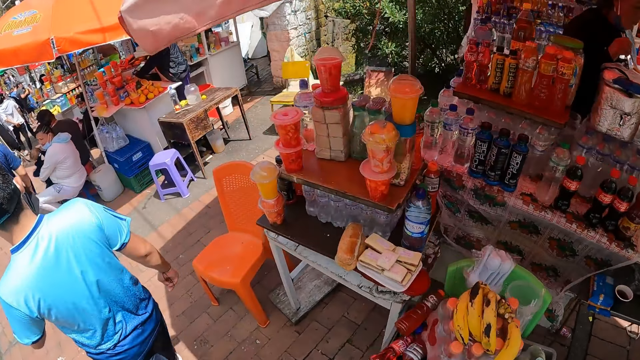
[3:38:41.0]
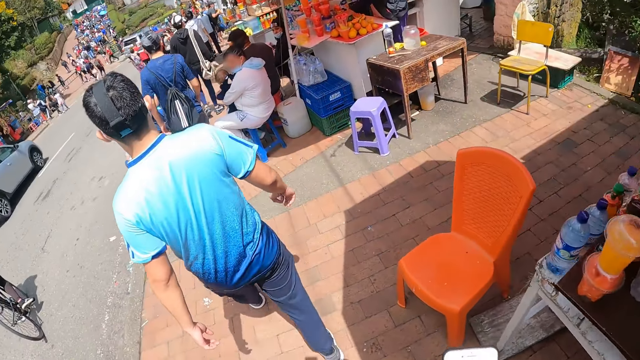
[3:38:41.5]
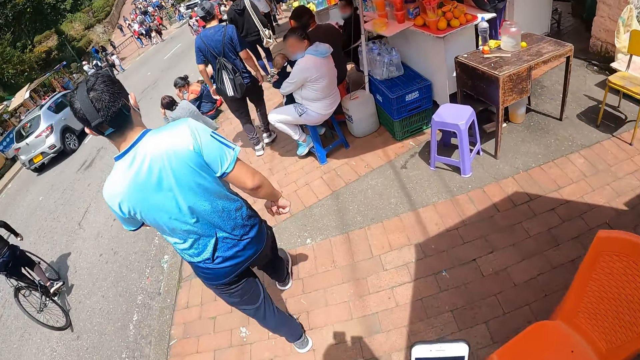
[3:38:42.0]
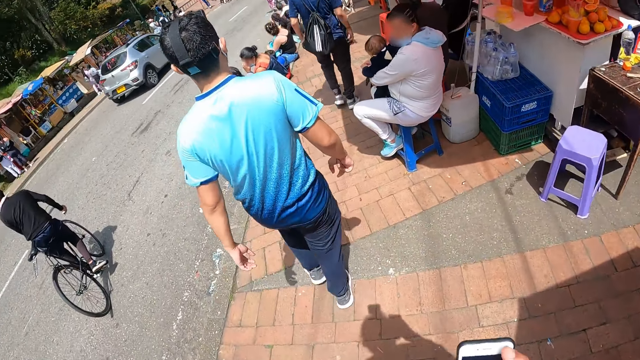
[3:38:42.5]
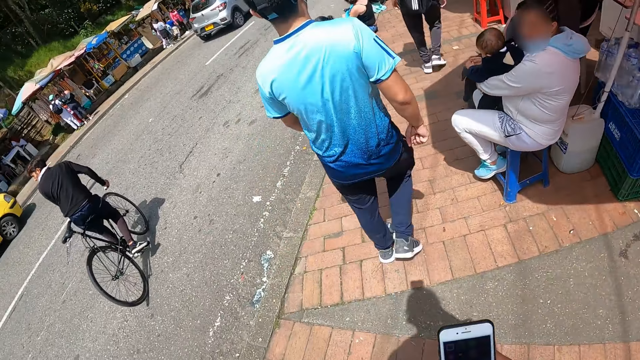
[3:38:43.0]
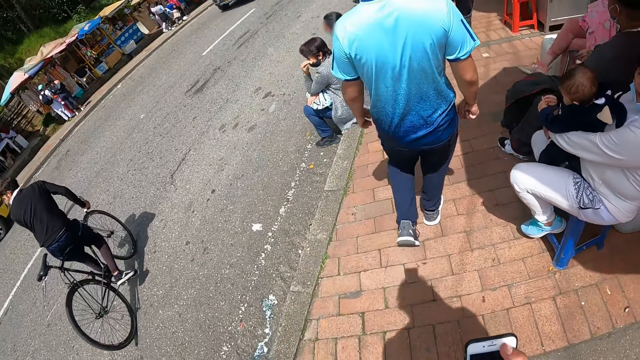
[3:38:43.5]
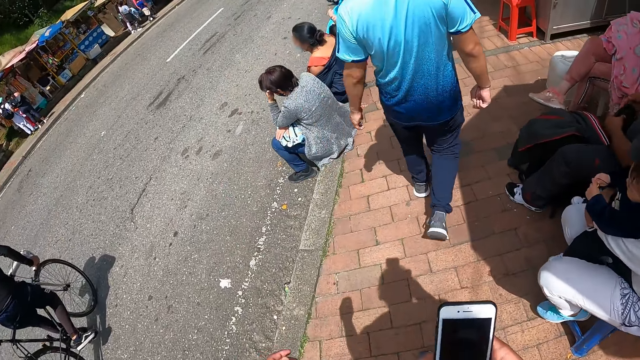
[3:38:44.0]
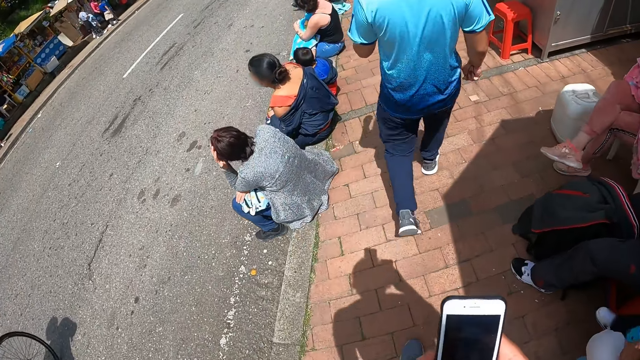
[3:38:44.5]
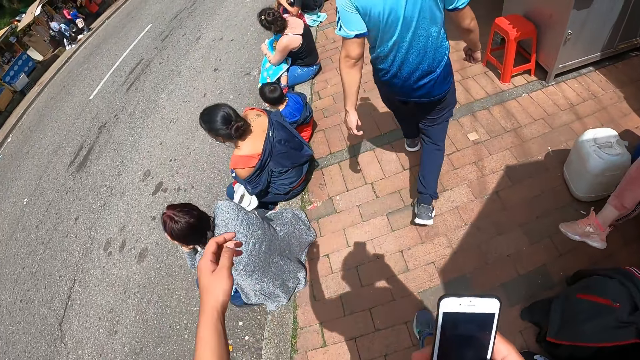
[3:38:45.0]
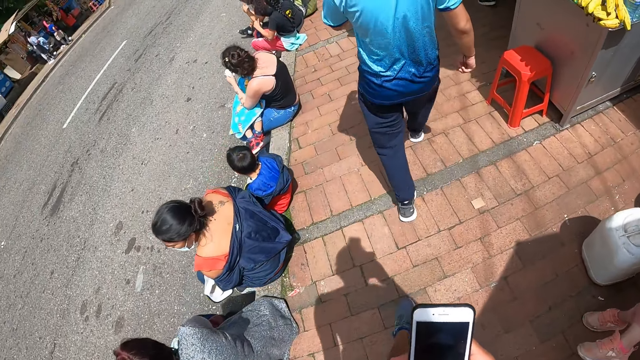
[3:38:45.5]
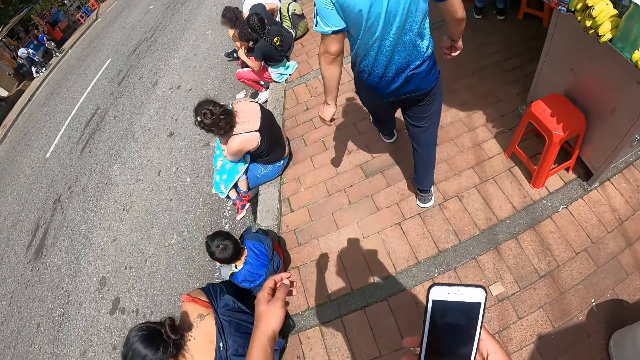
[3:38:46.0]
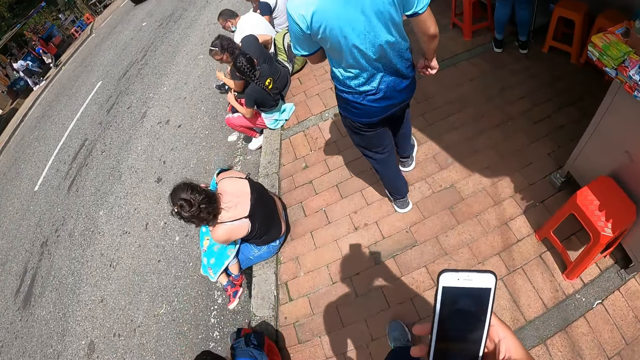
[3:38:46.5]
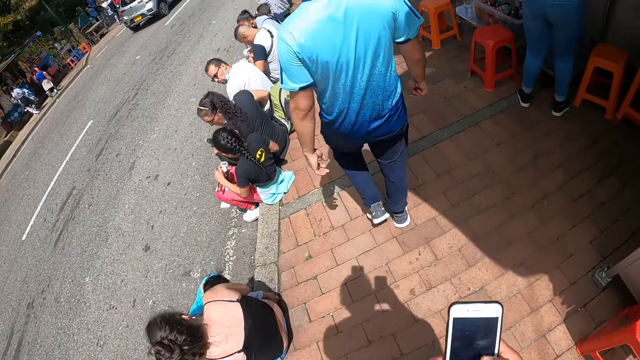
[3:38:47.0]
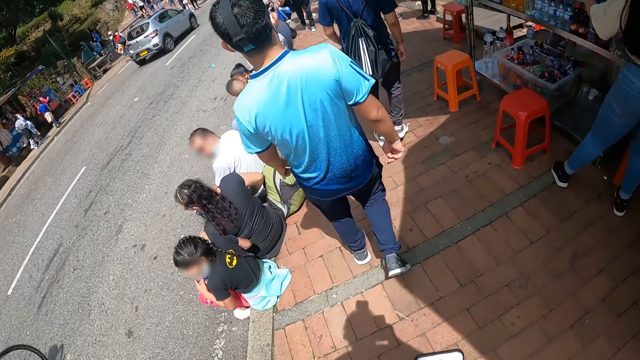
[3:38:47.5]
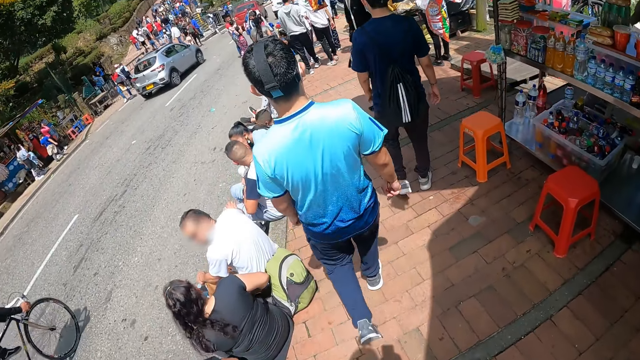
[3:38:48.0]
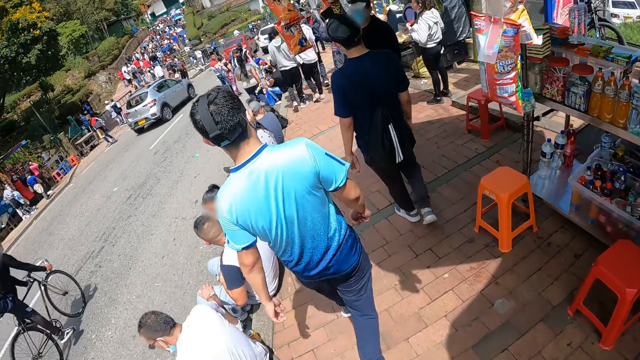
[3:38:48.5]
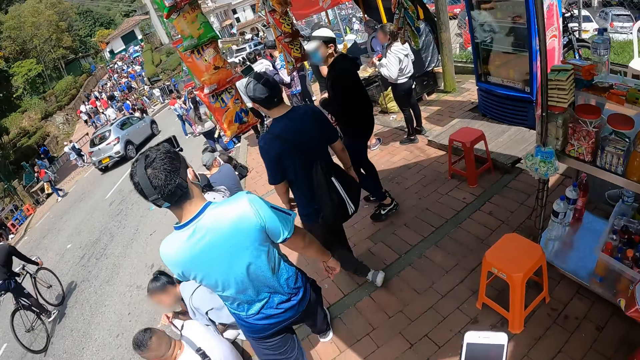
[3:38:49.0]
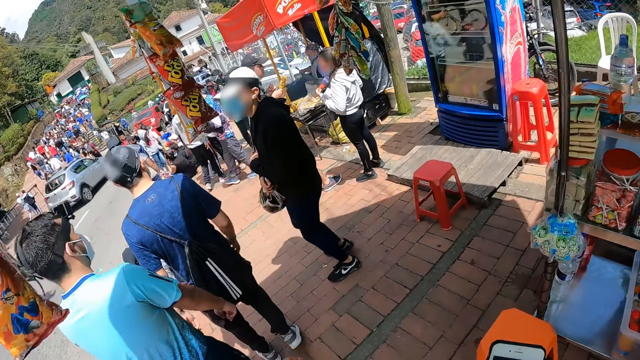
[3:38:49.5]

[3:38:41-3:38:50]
The camera wearer operates a phone in his right hand. He holds the phone on his left hand. He walks forward. He operates the phone.

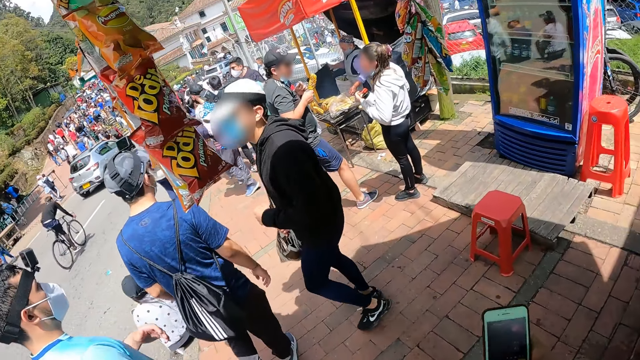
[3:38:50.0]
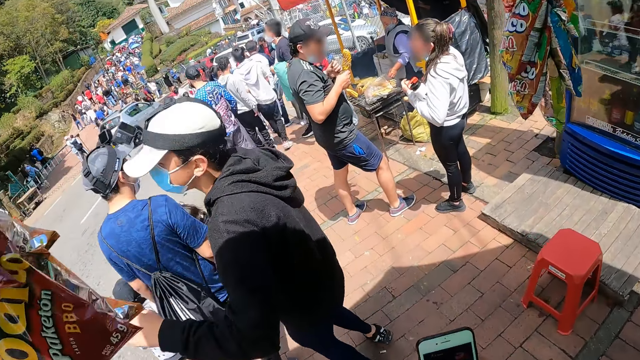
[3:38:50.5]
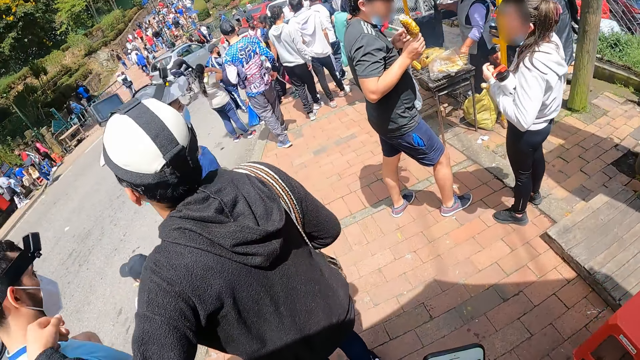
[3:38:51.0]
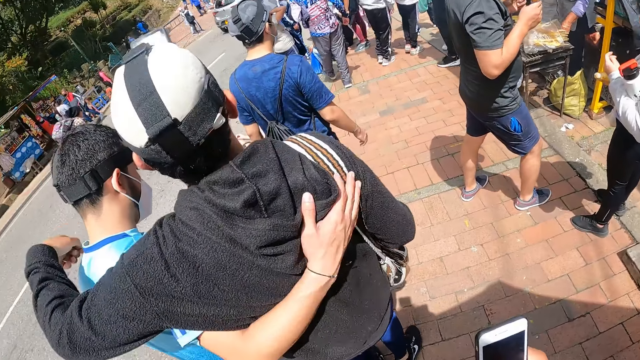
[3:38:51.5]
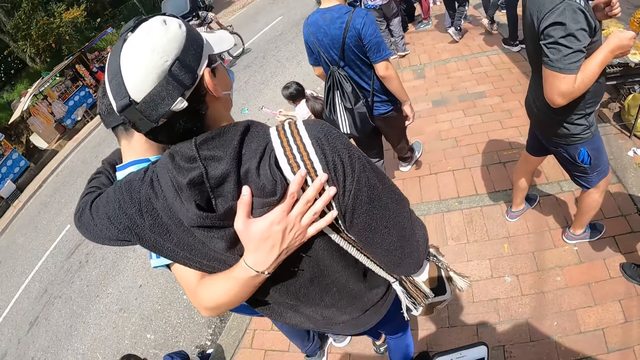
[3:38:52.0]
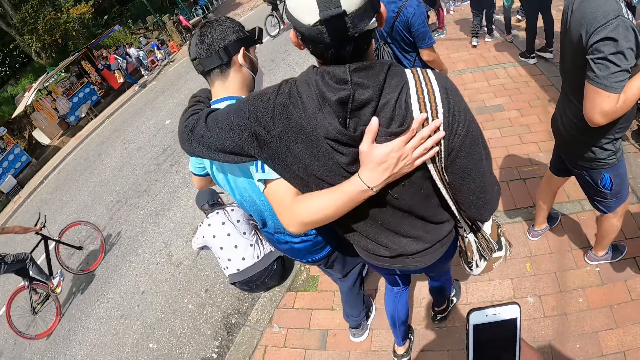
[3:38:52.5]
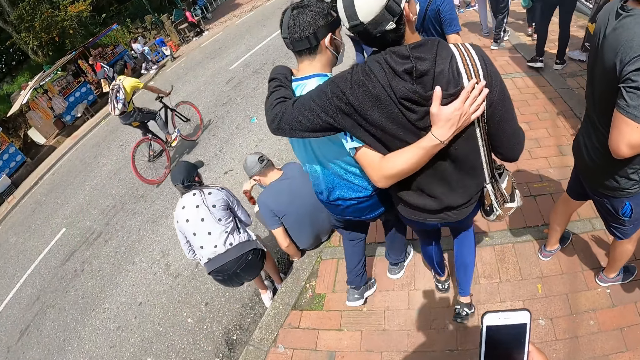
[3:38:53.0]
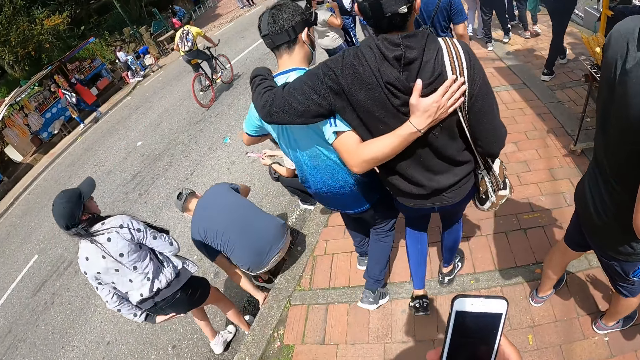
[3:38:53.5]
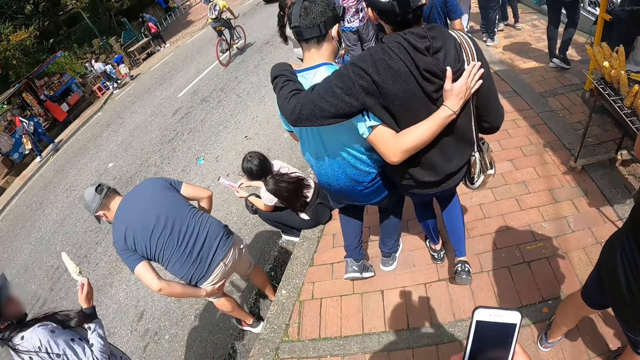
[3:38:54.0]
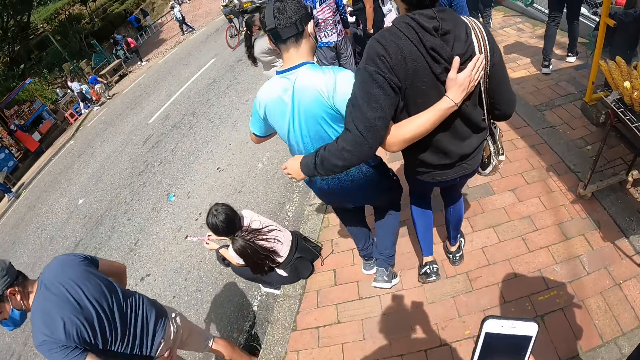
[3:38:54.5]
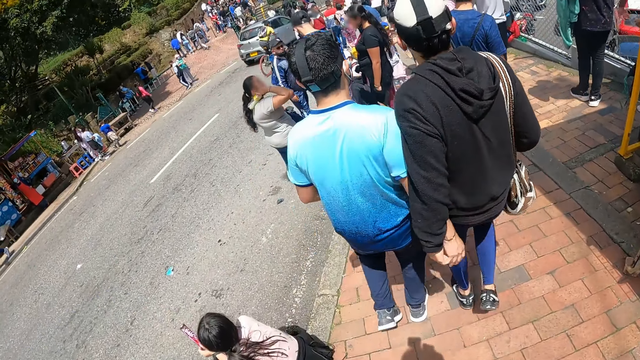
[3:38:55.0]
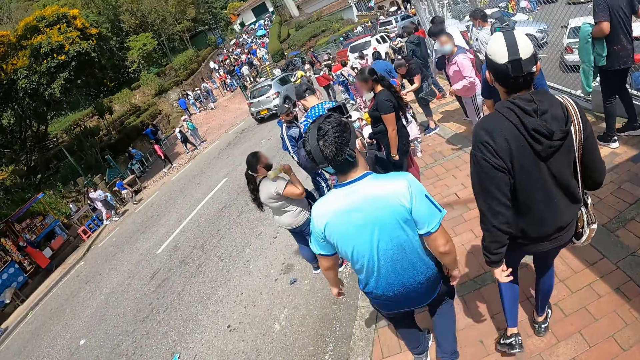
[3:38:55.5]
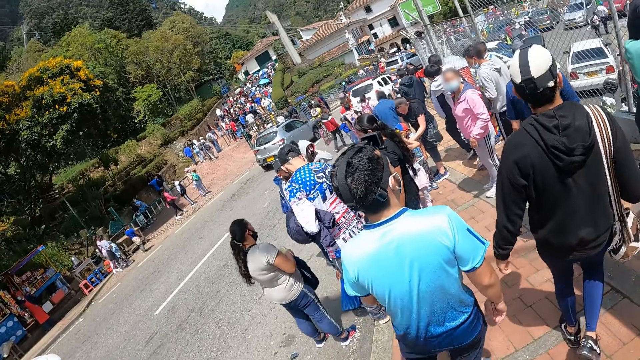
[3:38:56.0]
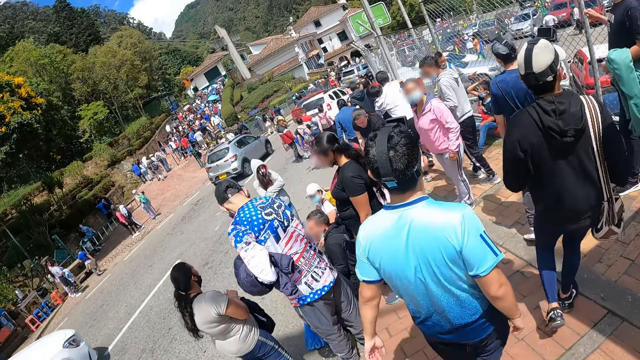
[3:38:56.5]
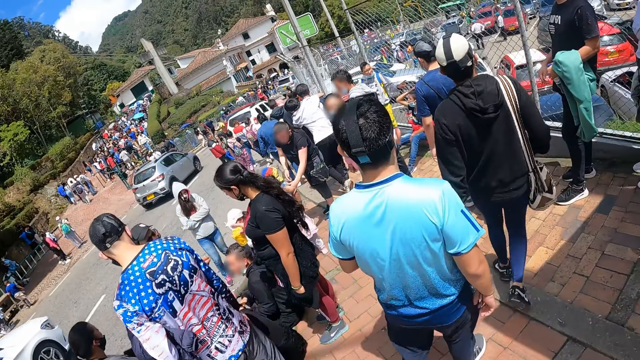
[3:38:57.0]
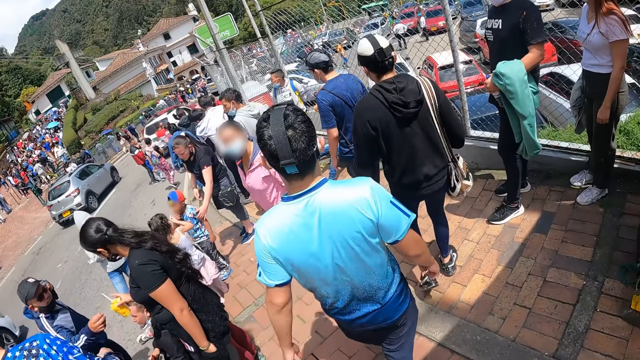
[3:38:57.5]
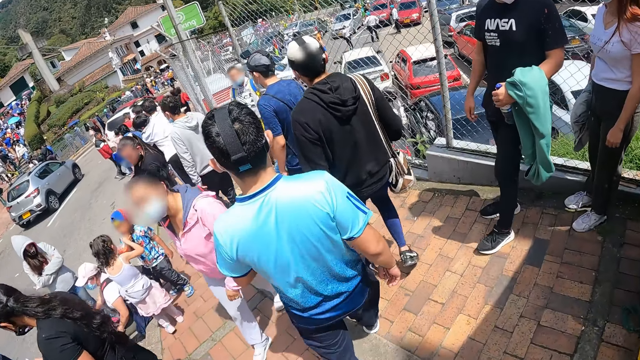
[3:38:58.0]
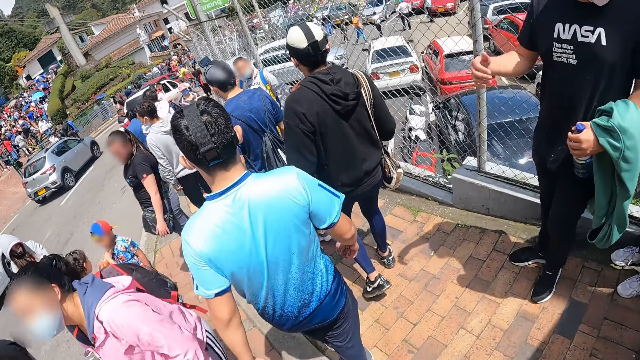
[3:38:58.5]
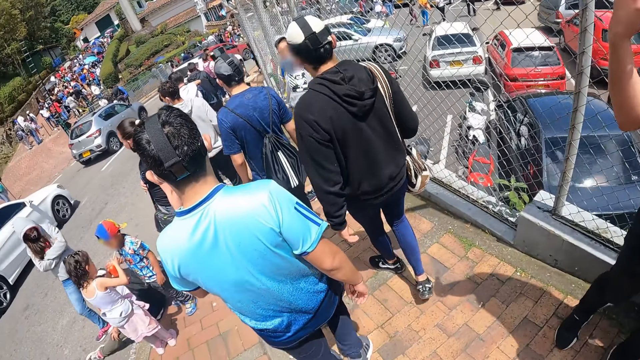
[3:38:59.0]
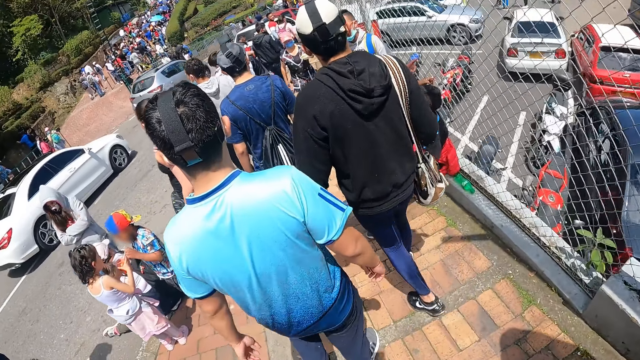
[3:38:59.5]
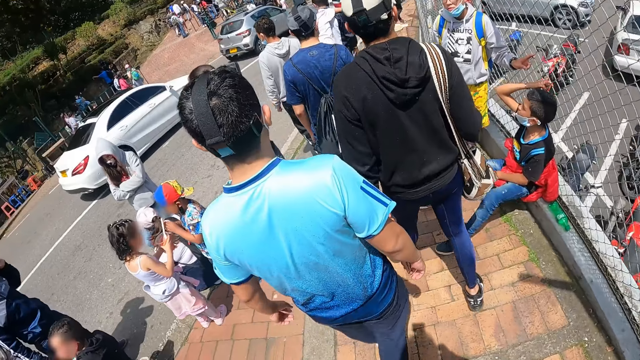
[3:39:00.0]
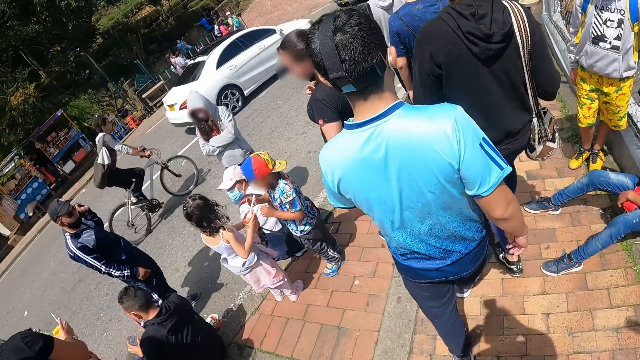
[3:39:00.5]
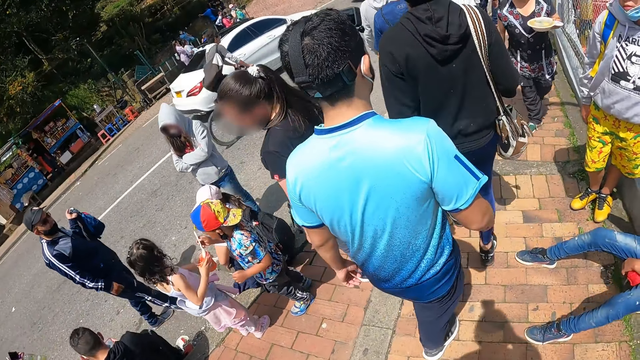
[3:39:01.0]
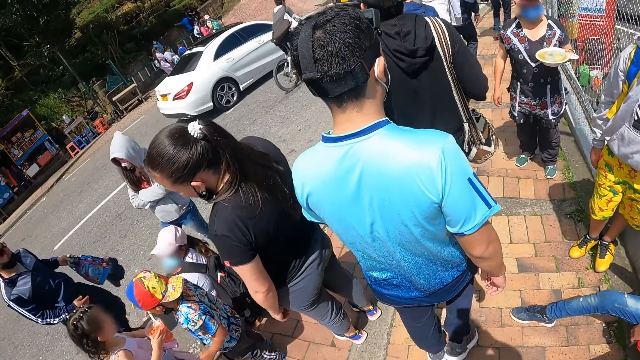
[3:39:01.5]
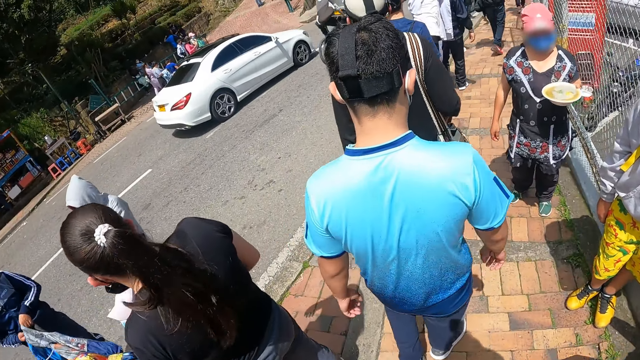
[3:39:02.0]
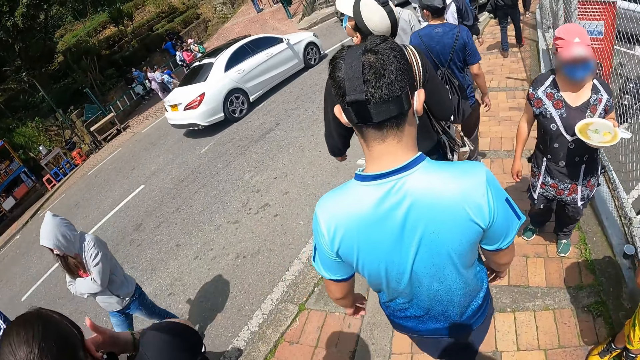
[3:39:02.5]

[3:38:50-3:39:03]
A man holds another man's shoulder with his left hand. The camera wearer walks forward. The other man walks in front of the camera wearer. The first man walks forward. The camera wearer walks forward.
